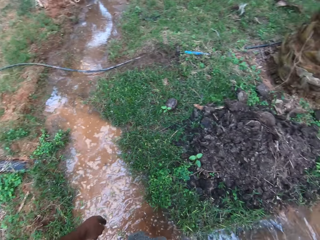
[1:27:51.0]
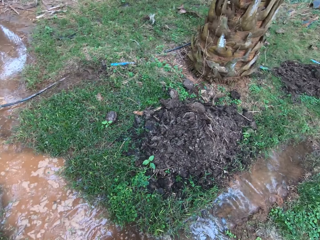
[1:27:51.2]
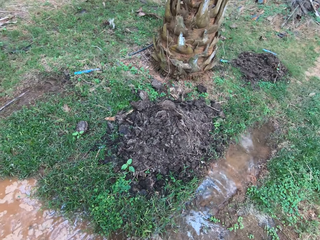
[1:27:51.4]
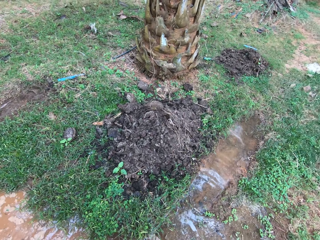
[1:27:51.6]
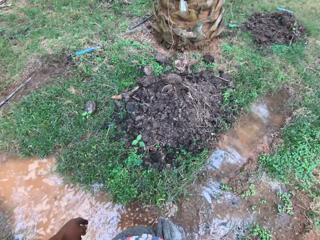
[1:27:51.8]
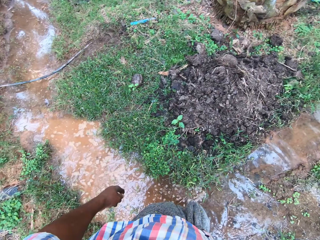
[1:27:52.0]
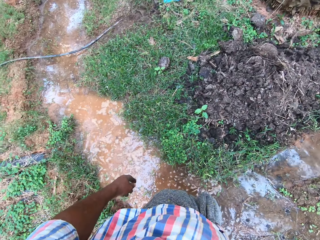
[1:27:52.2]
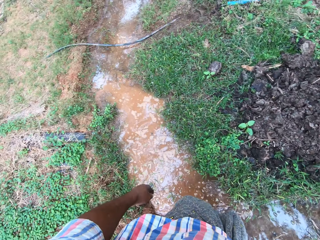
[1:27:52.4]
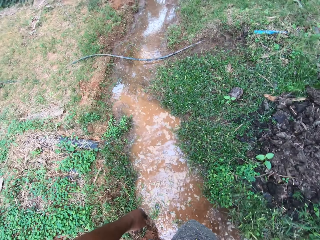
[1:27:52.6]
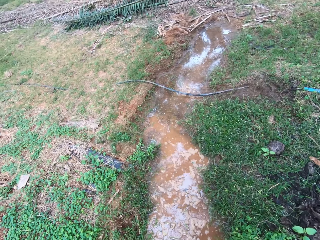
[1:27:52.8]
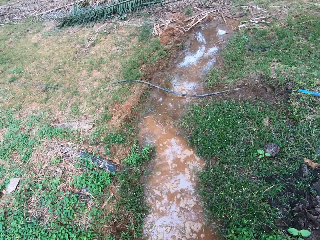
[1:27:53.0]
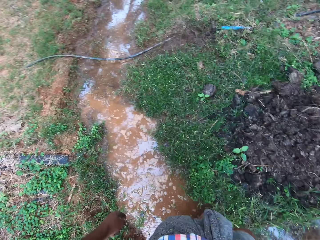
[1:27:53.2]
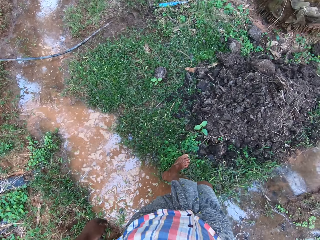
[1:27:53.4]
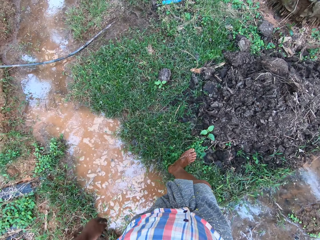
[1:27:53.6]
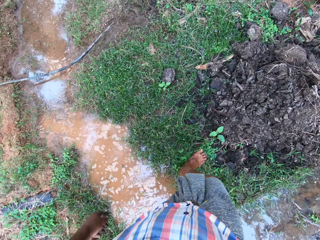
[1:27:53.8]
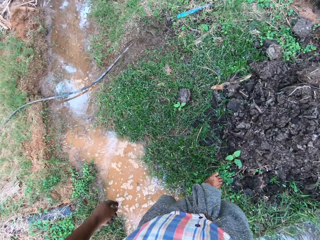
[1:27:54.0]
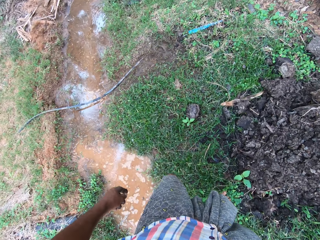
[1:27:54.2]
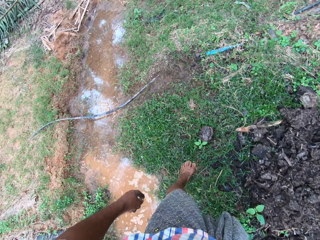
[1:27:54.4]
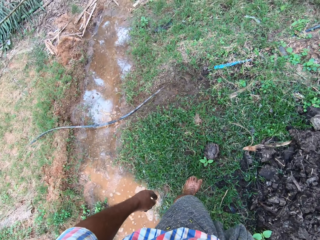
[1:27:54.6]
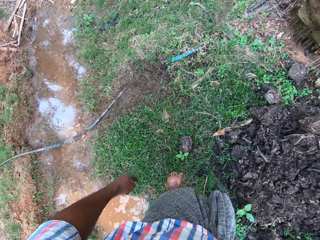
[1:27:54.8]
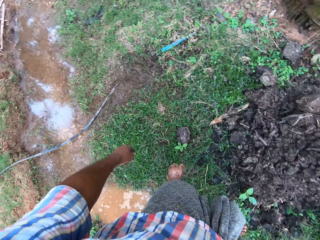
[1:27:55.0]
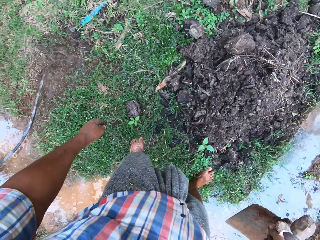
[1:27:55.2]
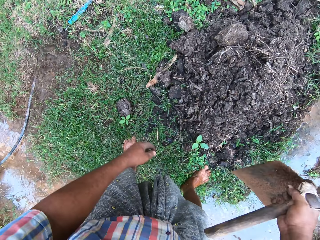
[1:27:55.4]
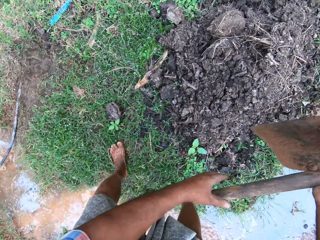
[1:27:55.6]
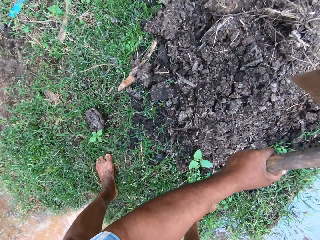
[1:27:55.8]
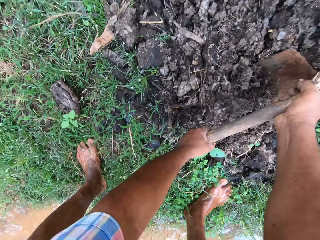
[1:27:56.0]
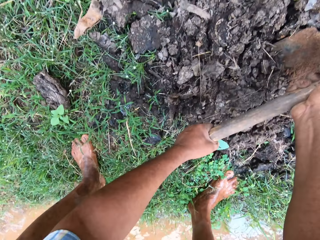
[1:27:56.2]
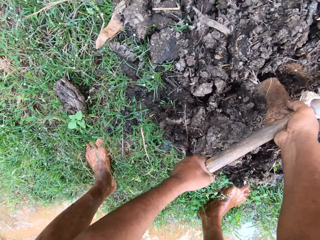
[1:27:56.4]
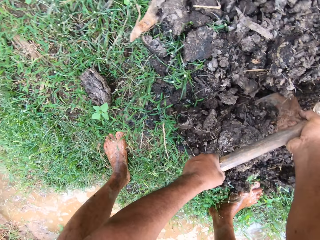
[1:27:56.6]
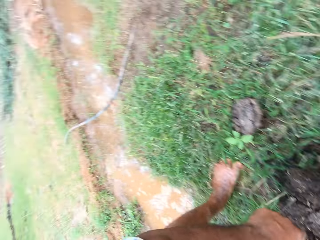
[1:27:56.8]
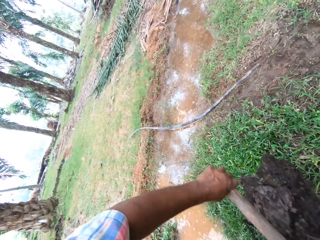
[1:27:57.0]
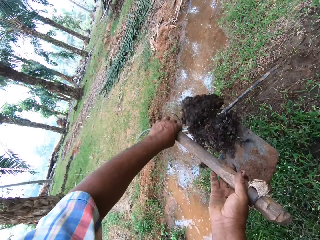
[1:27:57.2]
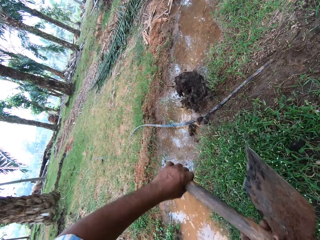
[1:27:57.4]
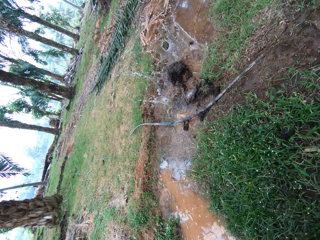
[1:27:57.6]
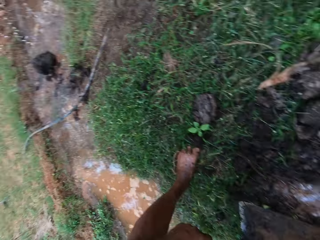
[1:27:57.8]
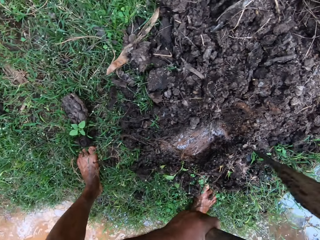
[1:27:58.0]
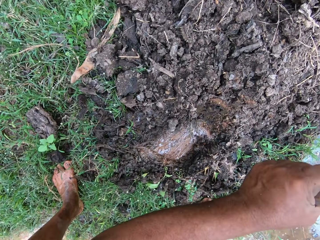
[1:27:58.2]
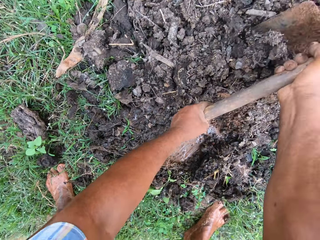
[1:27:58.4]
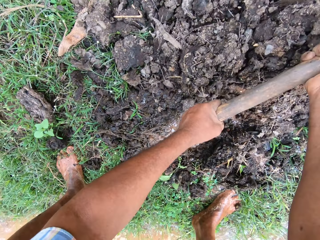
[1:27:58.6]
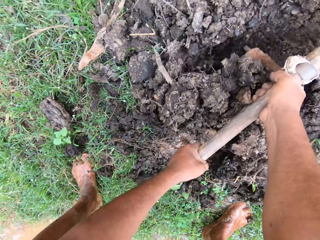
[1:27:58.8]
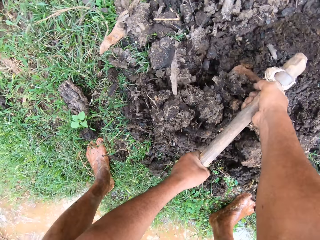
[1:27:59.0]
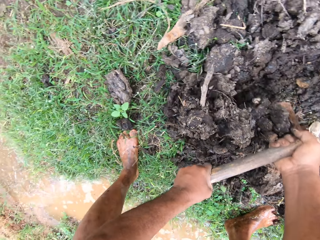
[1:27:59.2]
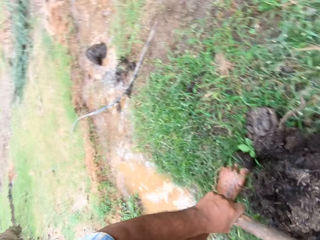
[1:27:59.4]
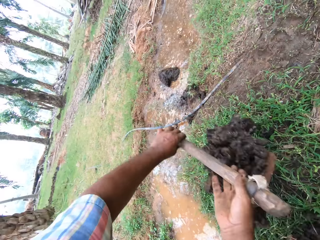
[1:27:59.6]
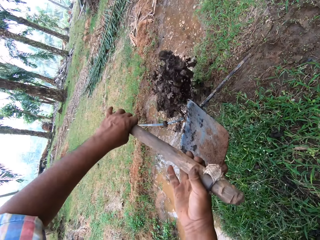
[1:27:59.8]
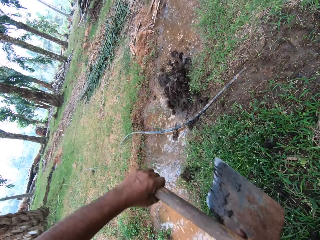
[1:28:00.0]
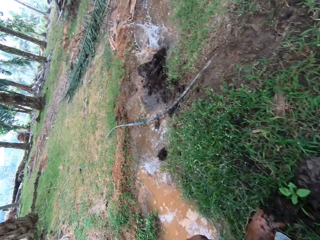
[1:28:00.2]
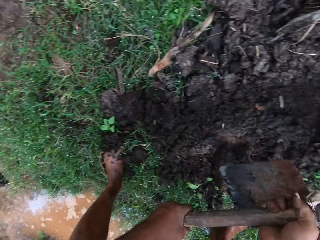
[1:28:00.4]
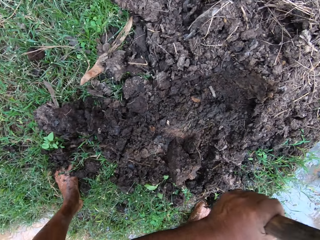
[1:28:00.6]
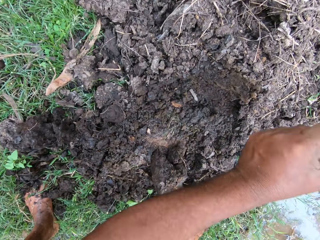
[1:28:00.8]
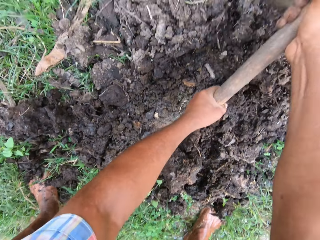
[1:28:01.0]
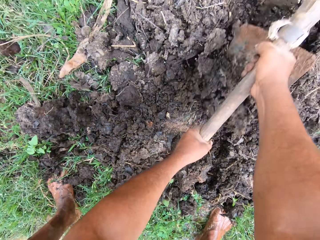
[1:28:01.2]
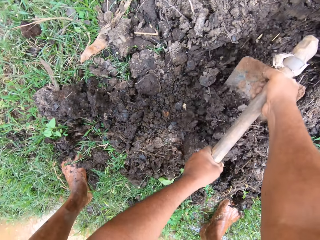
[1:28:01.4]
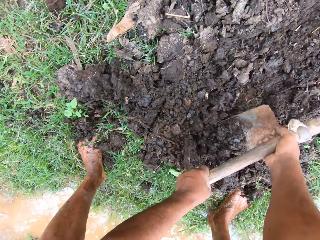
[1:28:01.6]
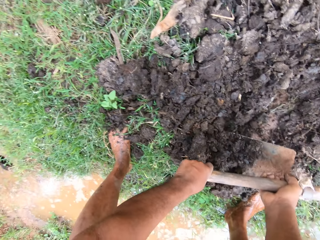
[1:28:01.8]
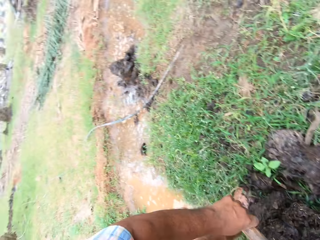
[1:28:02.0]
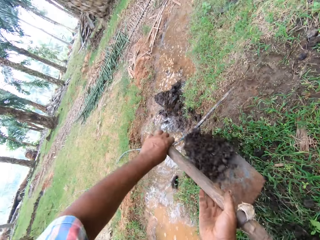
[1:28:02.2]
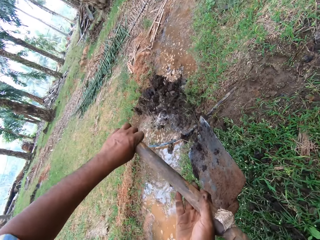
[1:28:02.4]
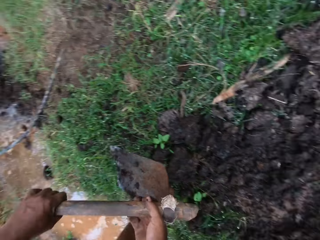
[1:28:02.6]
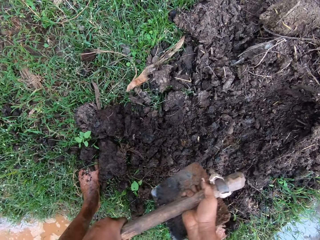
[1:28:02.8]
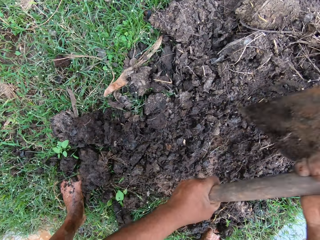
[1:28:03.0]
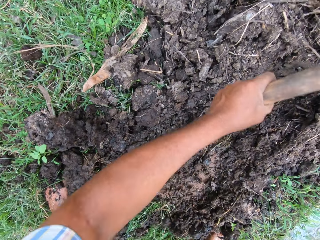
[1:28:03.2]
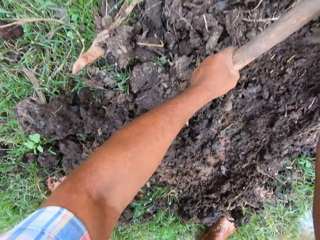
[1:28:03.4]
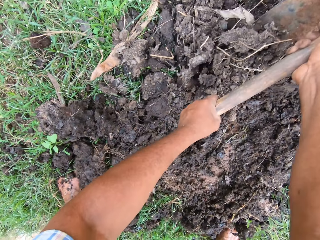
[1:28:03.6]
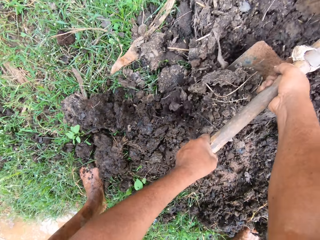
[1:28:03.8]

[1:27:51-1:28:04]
The camera wearer walks around the compound. He scoops soil with the hoe. He hoes the farm land with the hoe in his hands. He pours the soil in the water. He scoops soil with the hoe, pours the soil in the water, scoops soil with the hoe and pours the soil in the water.

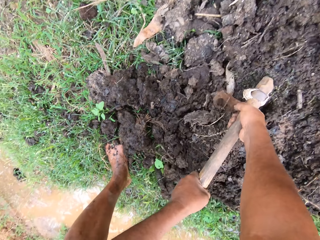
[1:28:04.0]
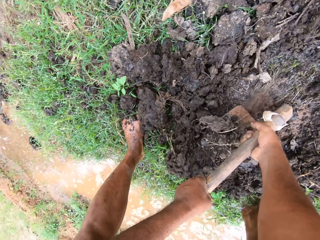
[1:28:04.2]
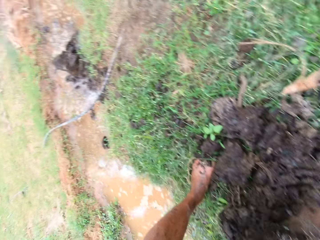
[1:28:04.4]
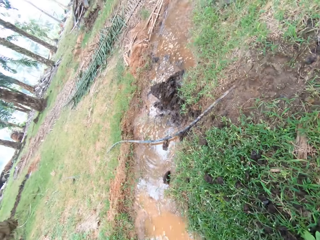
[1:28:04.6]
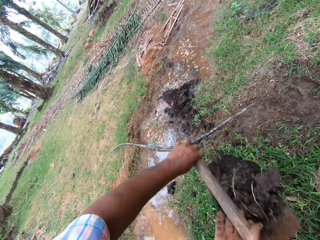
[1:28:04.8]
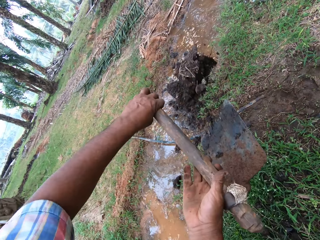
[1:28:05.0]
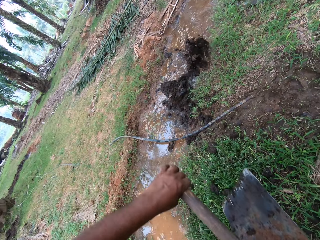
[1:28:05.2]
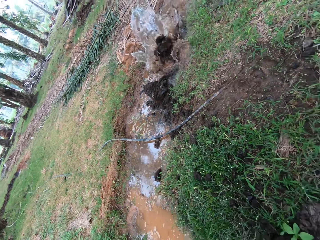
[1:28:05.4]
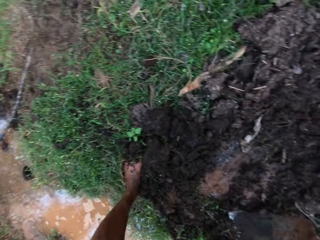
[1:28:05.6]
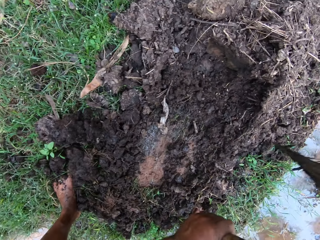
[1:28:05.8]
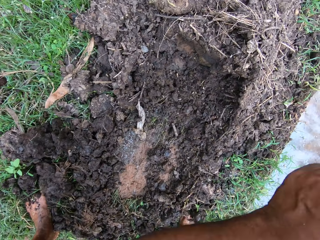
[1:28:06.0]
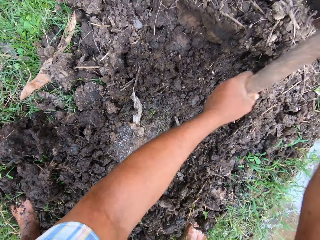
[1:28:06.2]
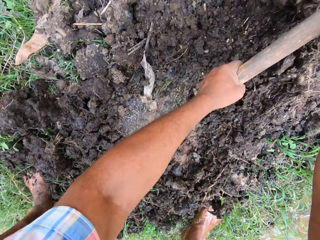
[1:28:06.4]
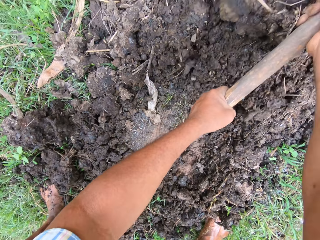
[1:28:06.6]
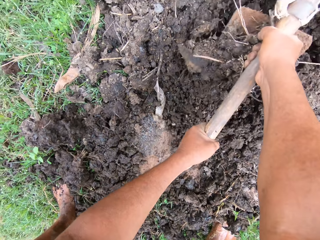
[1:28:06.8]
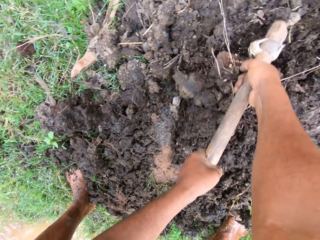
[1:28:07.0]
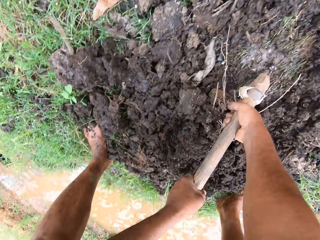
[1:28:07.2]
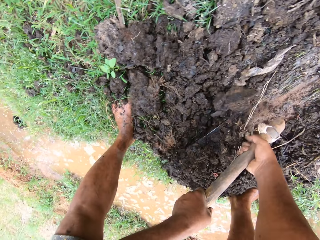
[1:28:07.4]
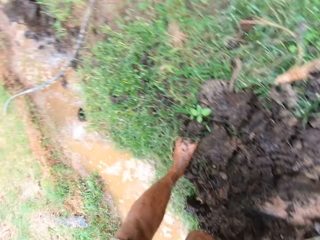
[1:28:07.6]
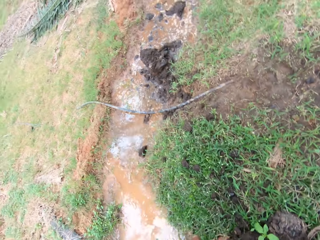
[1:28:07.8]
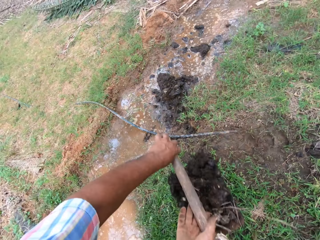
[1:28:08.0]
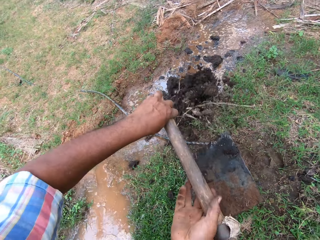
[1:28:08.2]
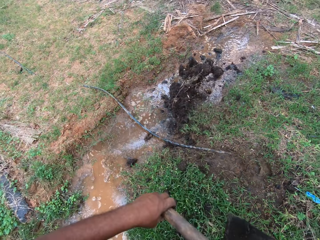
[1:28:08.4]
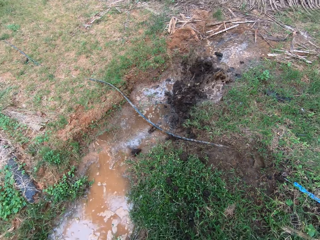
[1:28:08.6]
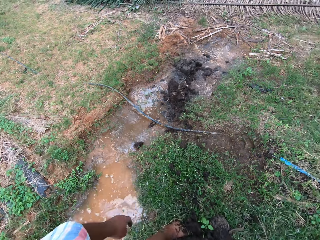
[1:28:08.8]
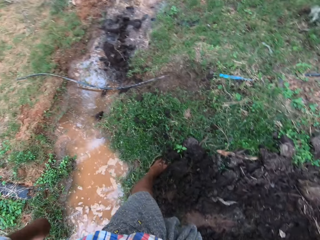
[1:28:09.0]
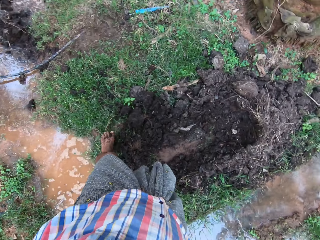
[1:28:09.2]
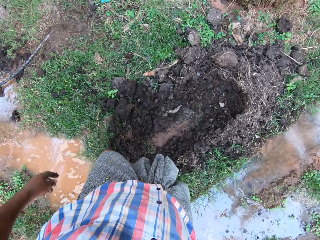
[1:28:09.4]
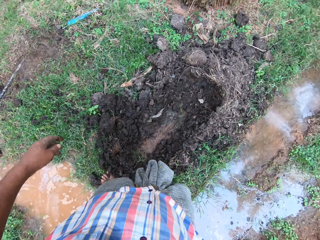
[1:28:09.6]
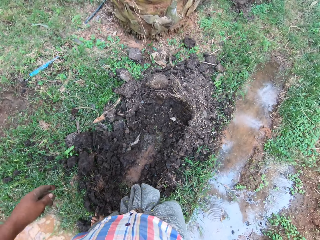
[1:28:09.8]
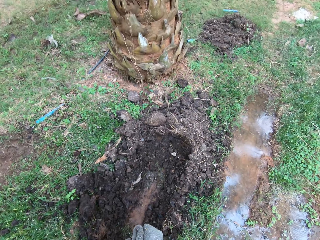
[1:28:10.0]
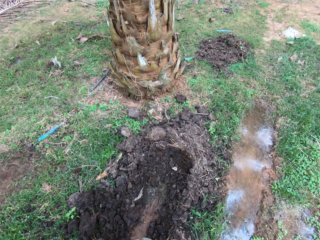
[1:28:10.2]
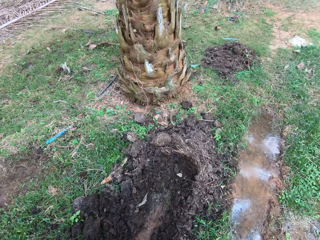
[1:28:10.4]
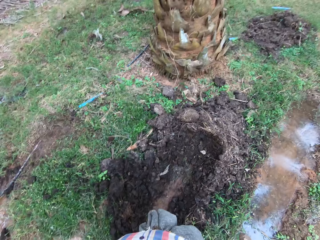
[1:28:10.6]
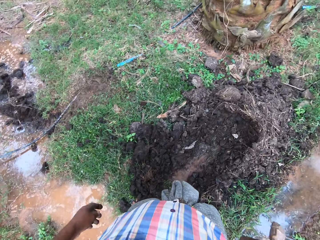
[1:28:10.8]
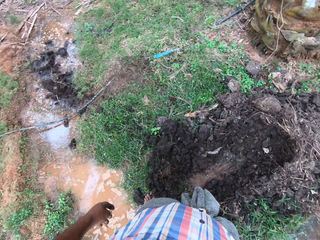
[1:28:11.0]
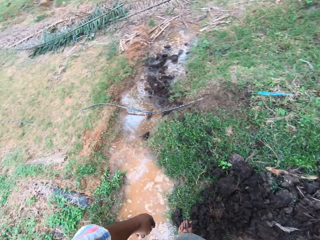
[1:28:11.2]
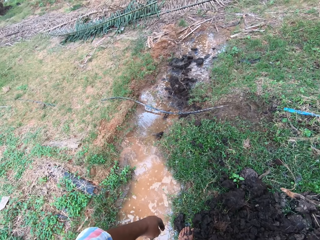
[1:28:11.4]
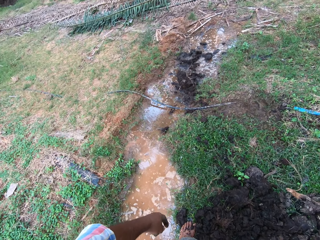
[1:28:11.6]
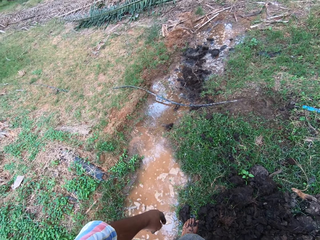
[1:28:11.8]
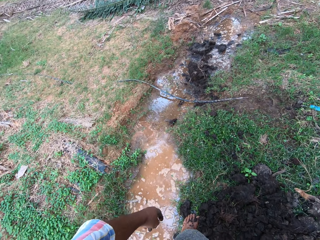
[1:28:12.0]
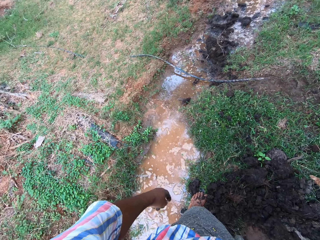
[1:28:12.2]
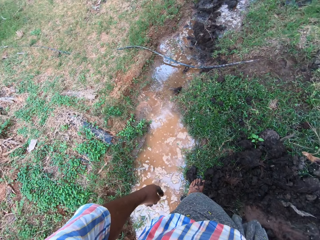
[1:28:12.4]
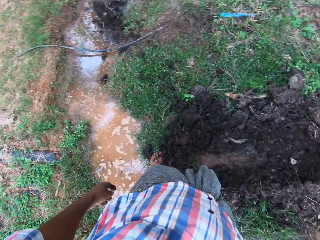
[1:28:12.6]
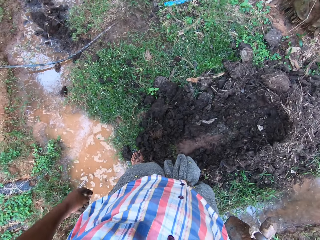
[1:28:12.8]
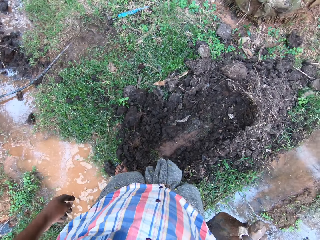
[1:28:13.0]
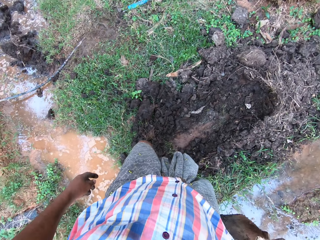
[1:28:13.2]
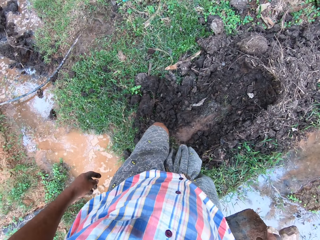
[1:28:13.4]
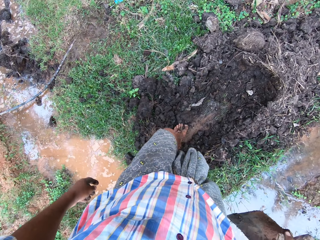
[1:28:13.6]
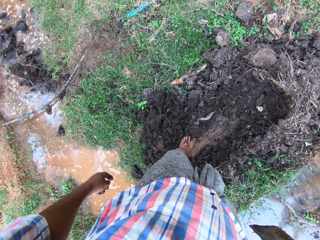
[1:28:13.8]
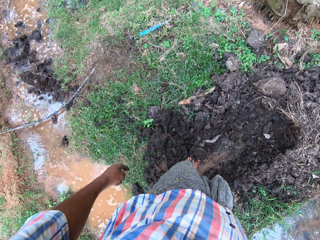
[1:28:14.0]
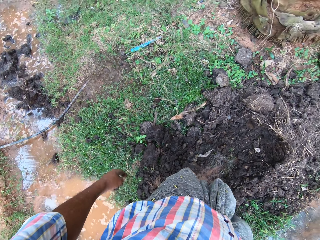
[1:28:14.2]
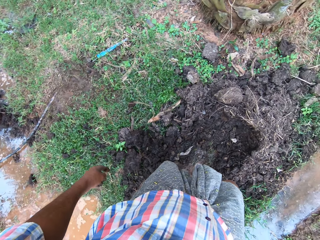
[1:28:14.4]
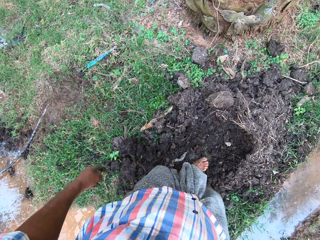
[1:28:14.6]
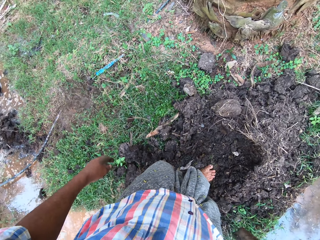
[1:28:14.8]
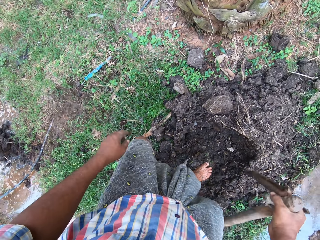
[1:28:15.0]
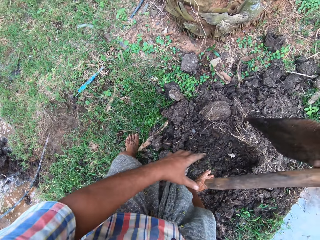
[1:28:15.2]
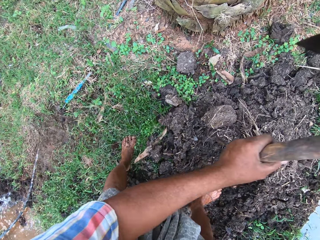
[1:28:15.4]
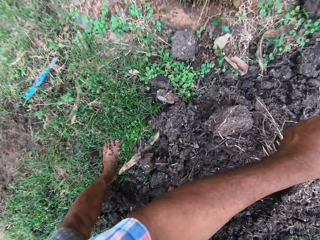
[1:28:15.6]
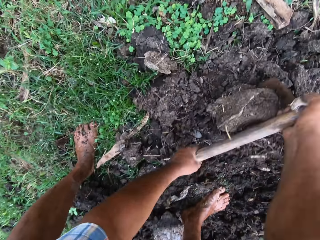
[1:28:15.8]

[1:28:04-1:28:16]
The camera wearer scoops soil with the hoe, pours the soil in the water, scoops soil with the hoe and pours the soil in the water. They walk around the compound.
